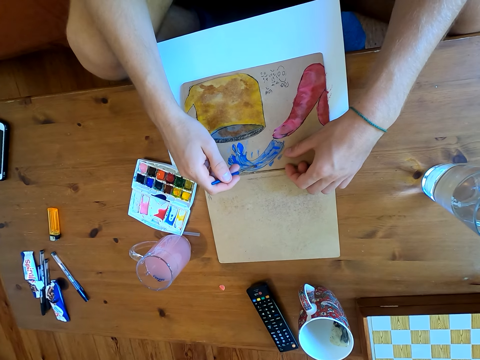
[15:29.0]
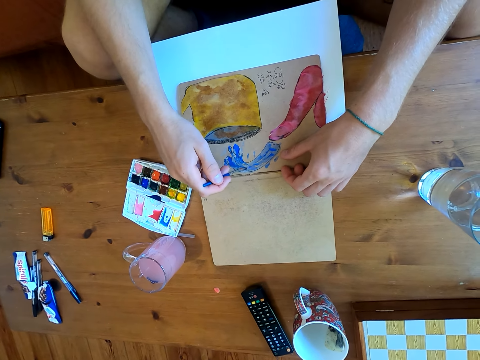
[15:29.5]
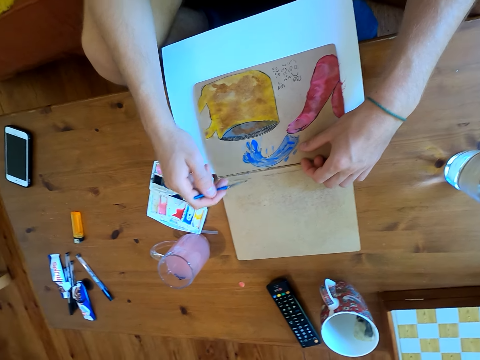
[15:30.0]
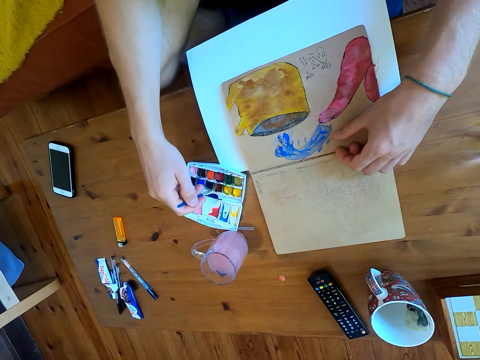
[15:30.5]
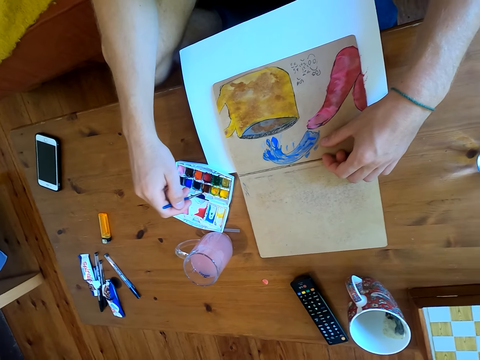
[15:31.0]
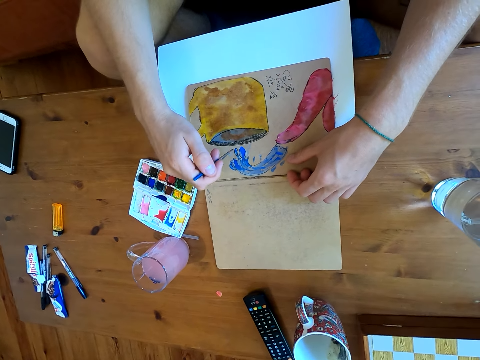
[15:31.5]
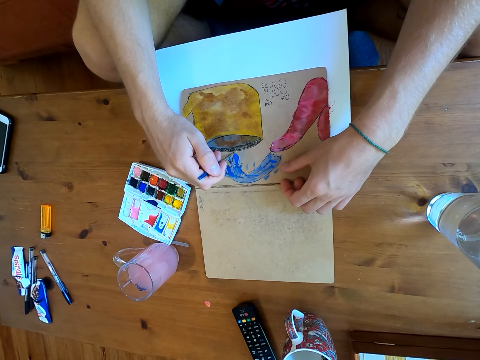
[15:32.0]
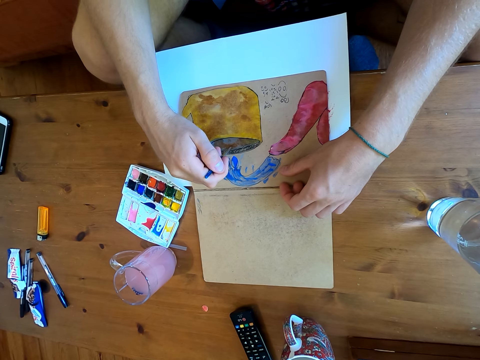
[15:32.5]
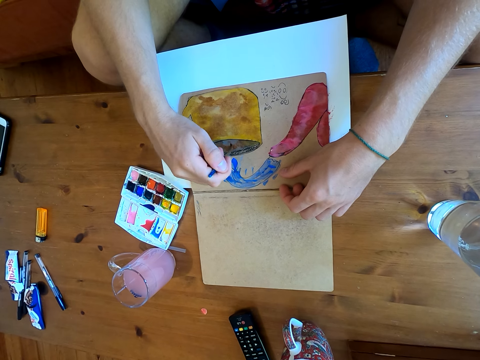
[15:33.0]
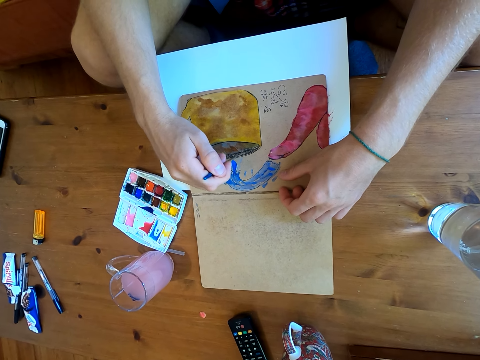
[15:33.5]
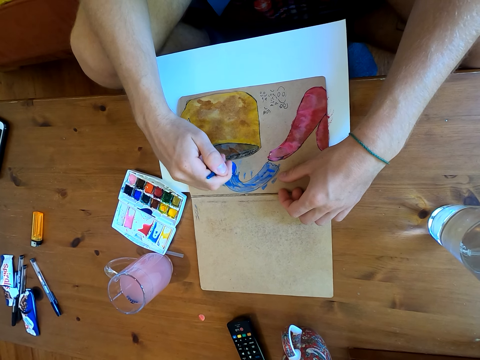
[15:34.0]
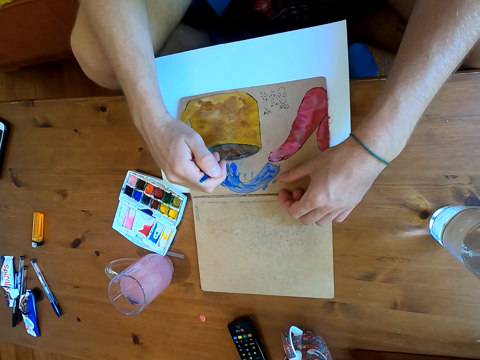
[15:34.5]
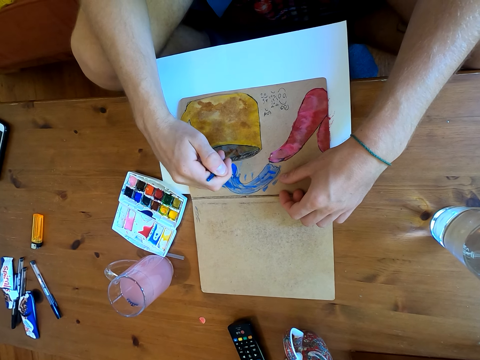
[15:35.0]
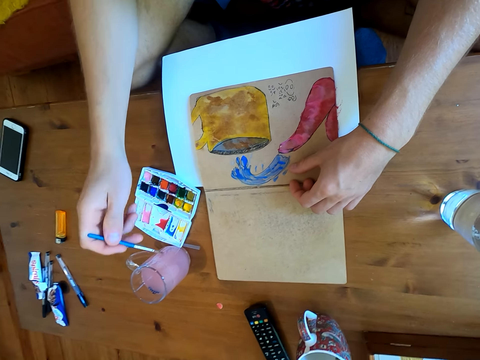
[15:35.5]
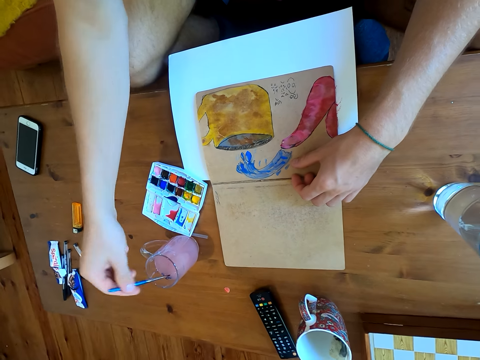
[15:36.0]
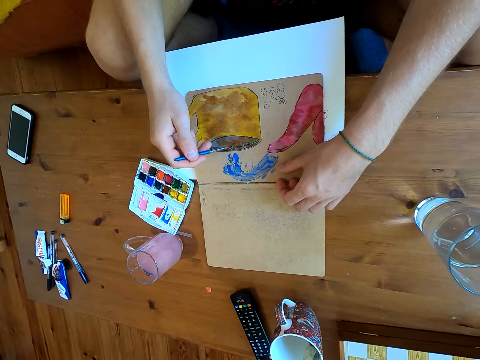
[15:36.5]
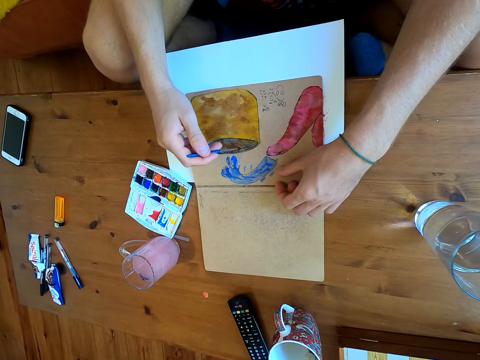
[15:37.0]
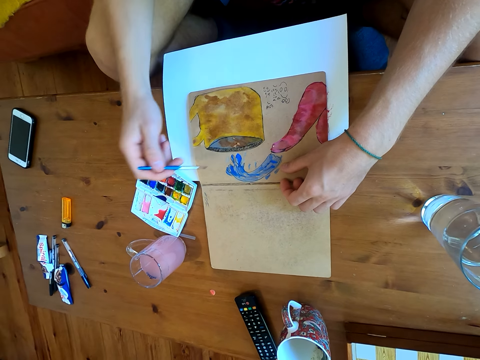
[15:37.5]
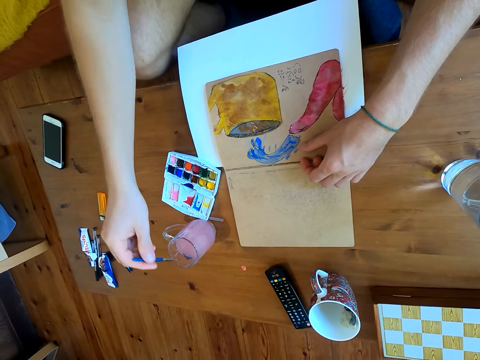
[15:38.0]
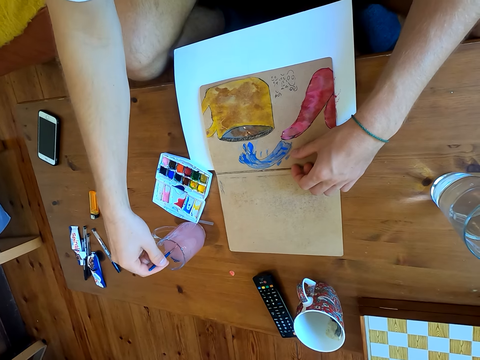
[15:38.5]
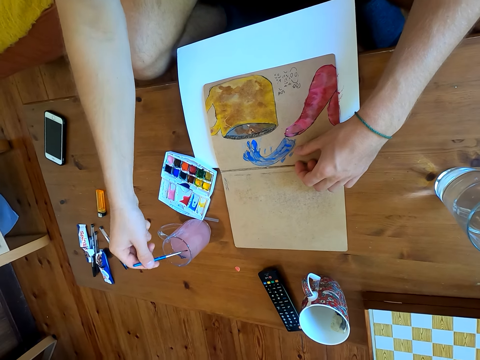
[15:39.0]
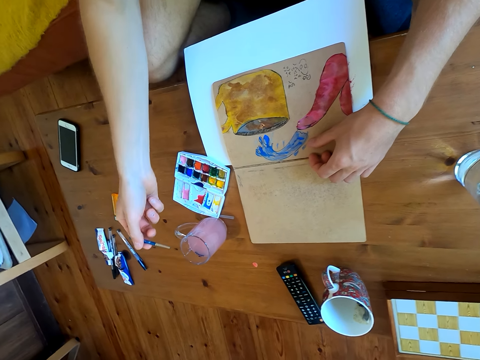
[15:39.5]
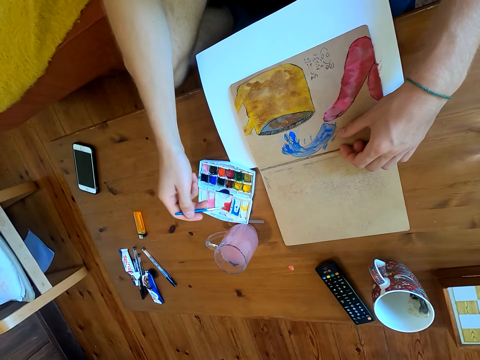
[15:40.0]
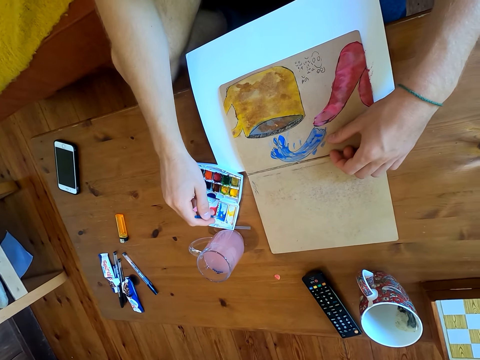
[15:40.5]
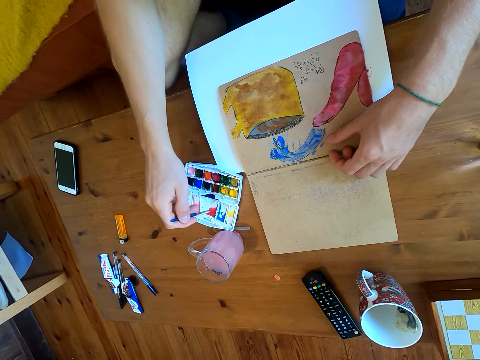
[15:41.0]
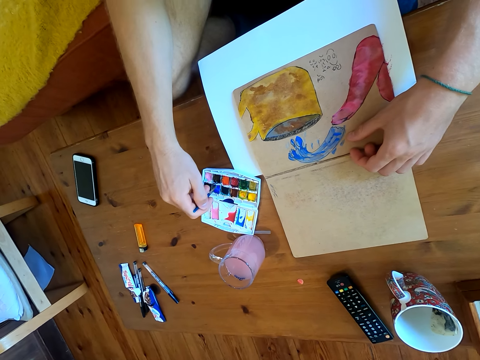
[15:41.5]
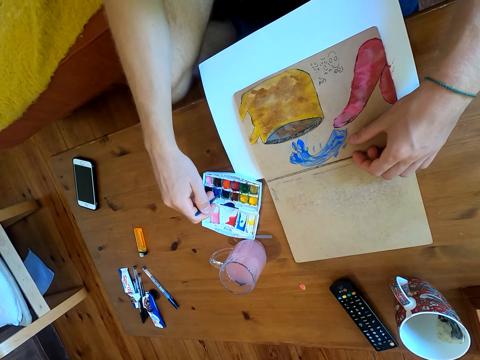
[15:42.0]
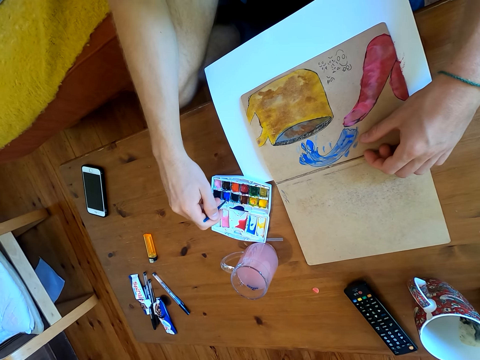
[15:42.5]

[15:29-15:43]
The camera wearer paints on a paper. They immerse the brush in watercolor. They paint on the paper. They dip the brush in a liquid. They paint on the paper. They dip the brush in the liquid. They mix the paints on the paint plate. They immerse the brush in the watercolor.

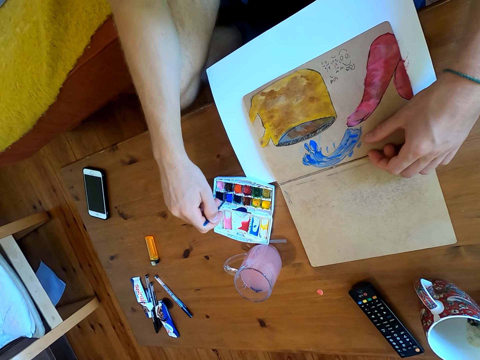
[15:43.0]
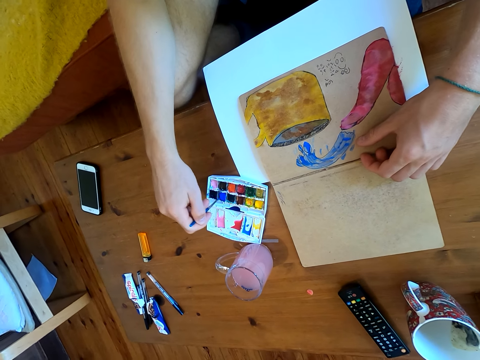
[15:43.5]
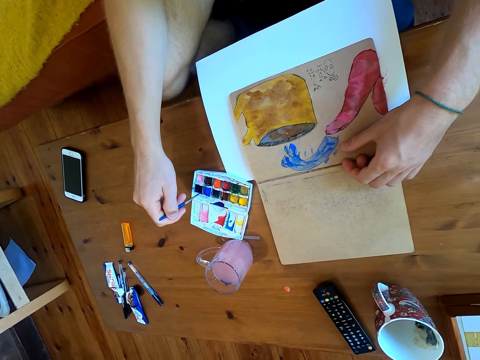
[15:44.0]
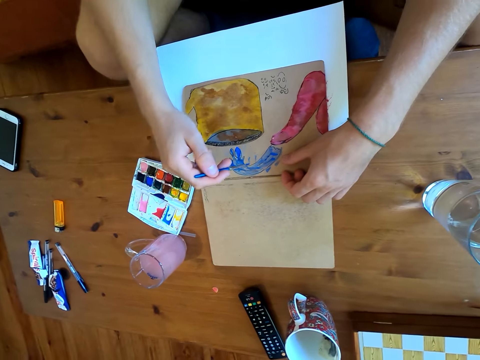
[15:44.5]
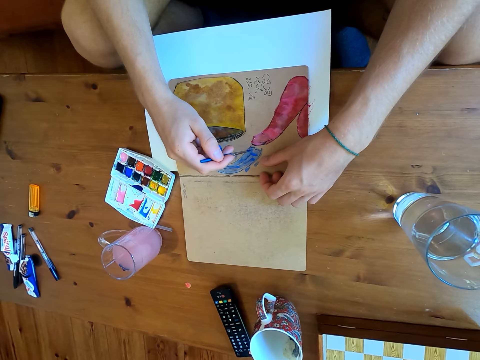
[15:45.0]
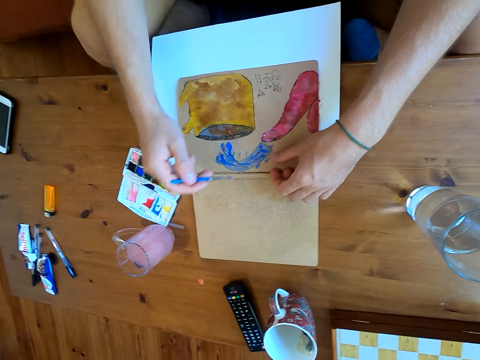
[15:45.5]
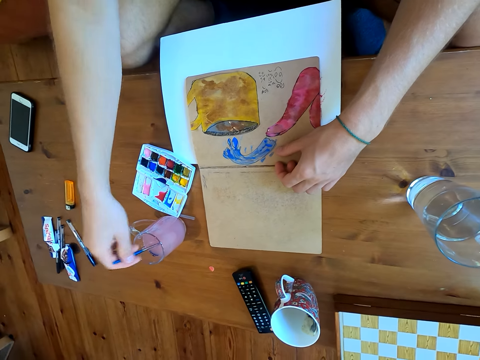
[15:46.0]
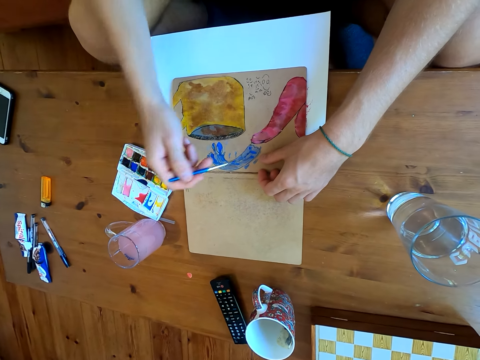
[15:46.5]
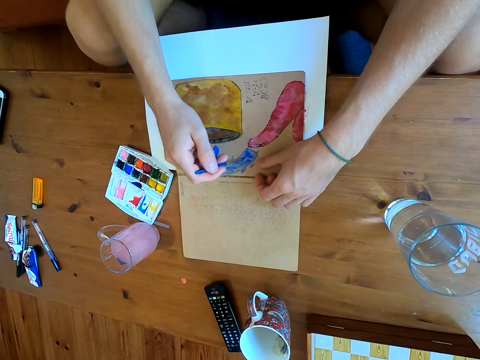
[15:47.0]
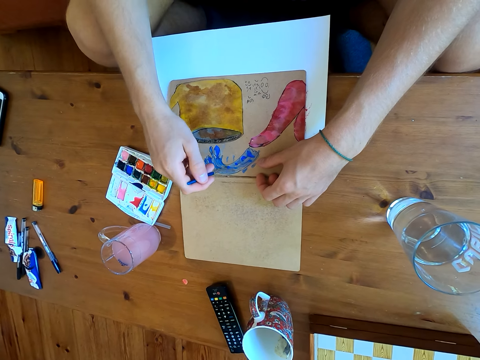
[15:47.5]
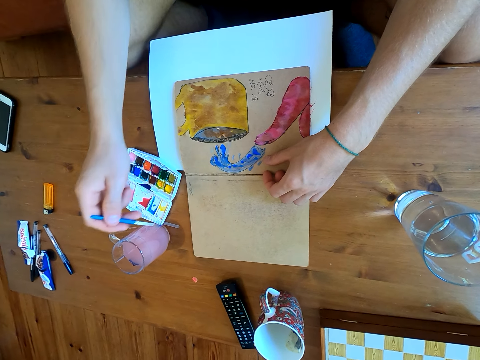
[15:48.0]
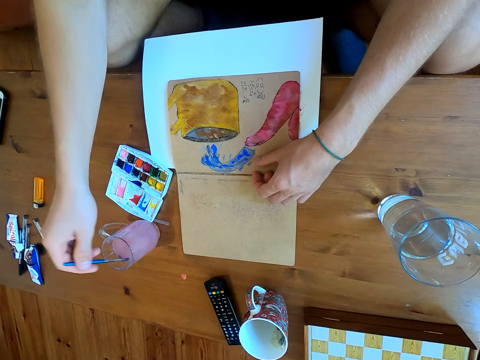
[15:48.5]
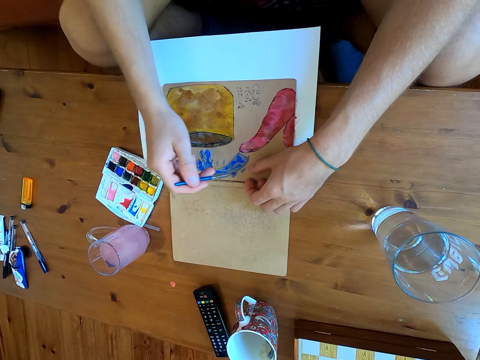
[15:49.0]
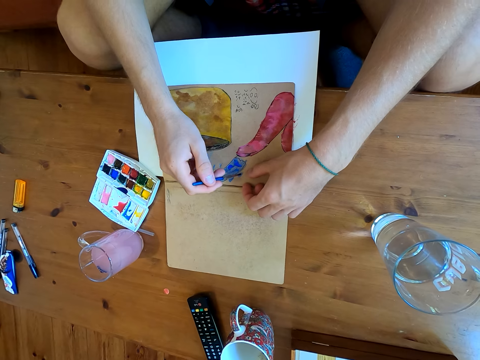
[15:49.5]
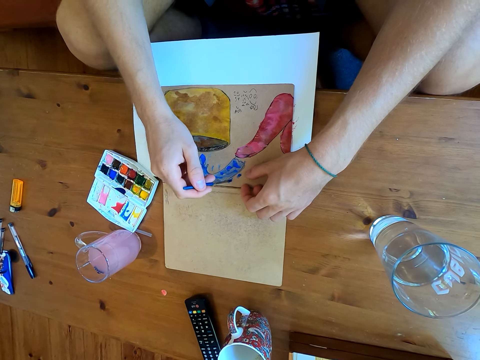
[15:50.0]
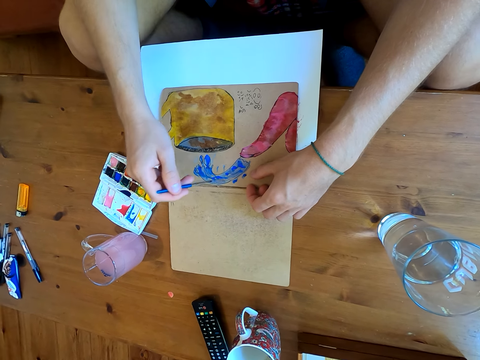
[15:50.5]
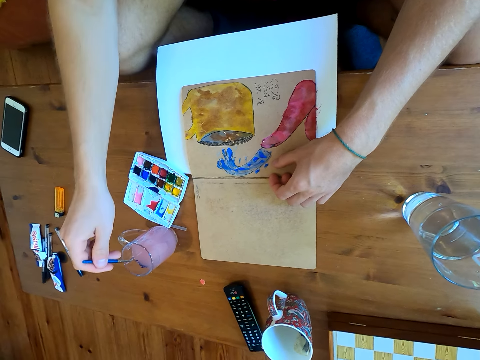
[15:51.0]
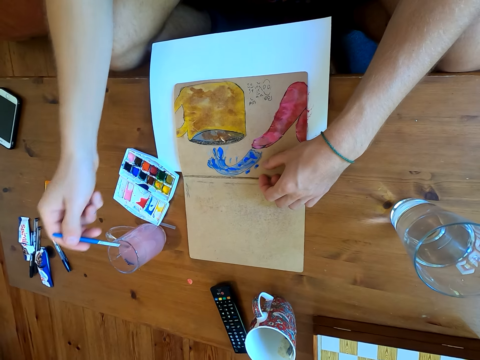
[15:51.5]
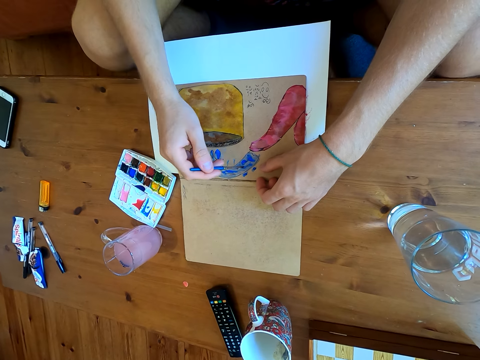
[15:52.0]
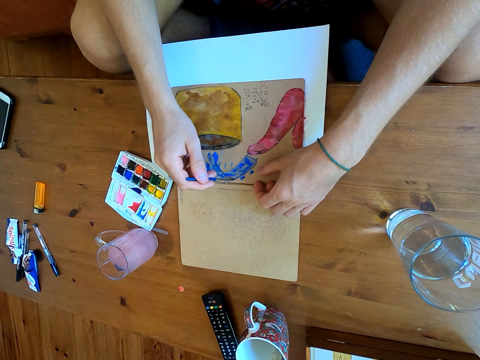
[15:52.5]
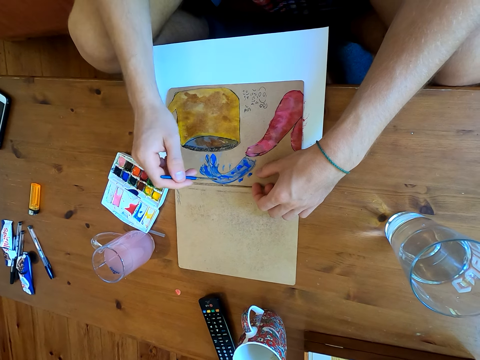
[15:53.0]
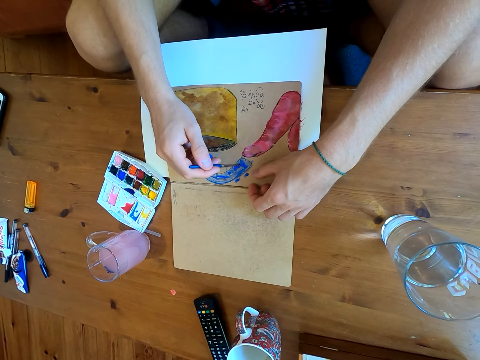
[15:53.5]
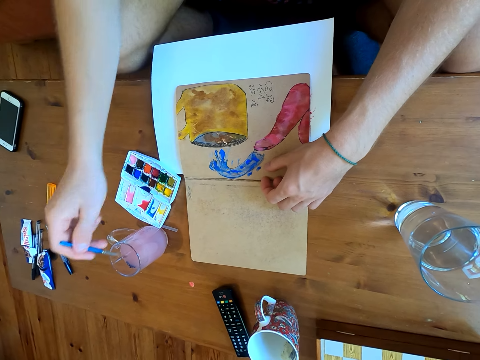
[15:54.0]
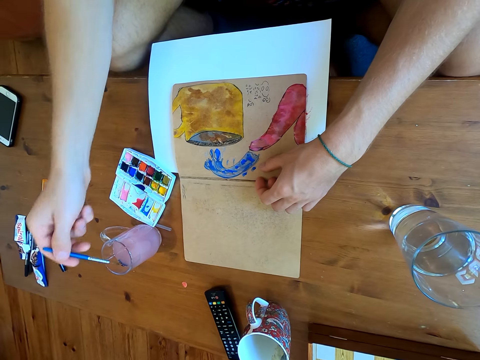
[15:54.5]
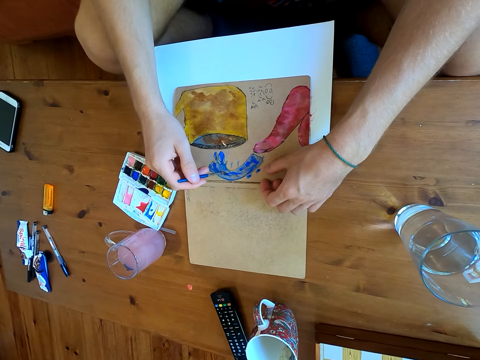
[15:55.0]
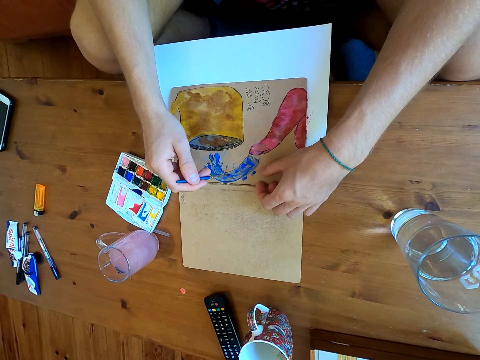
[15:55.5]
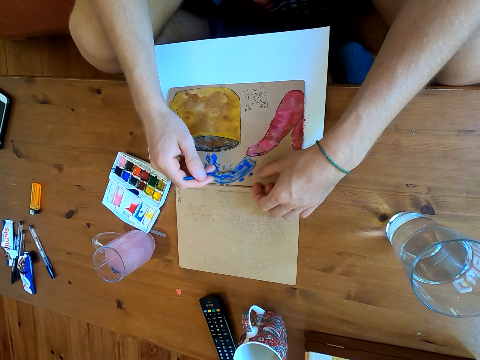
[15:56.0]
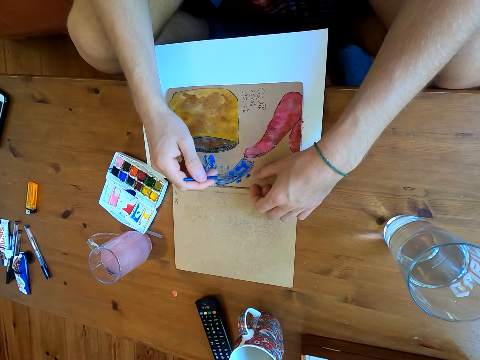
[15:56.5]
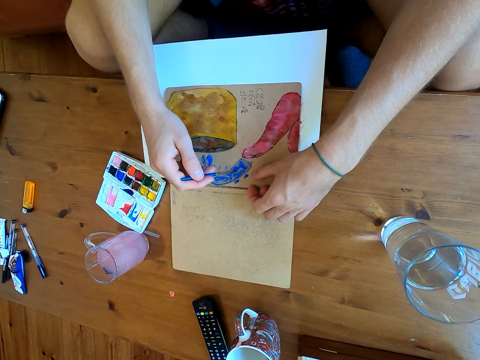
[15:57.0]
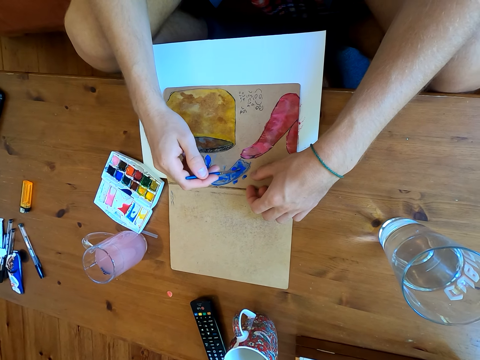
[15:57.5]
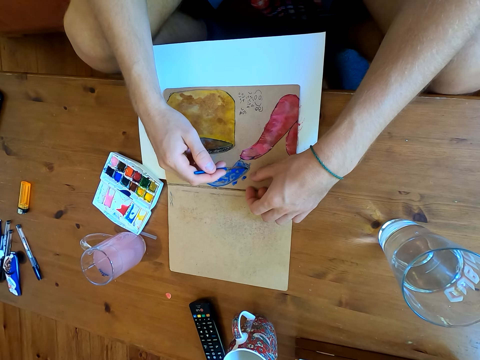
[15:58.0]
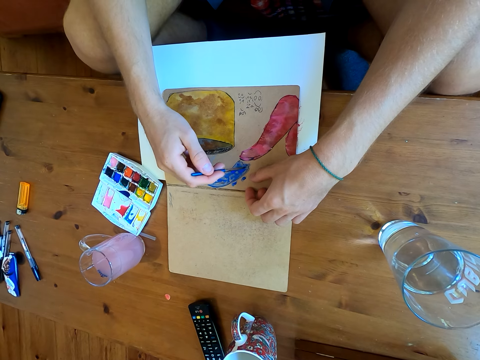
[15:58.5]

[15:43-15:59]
The camera wearer paints the drawing on the book. They dip the brush in a liquid. They paint on a paper. They dip the brush in the liquid. They paint on the paper. They dip the brush in the liquid. They paint on the paper. They dip the brush in the liquid. They paint on the paper.
